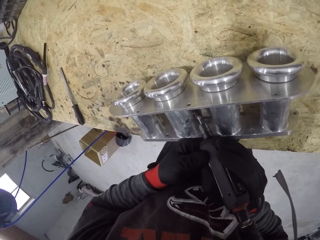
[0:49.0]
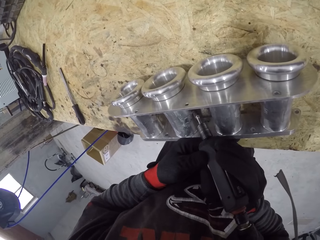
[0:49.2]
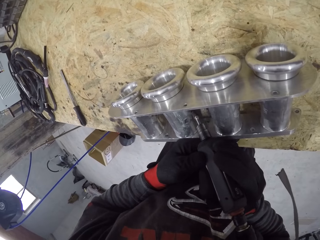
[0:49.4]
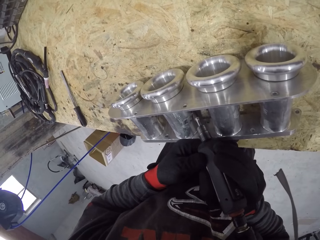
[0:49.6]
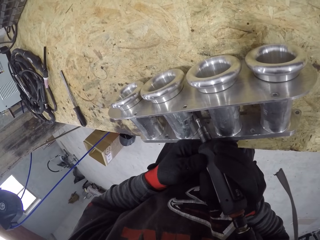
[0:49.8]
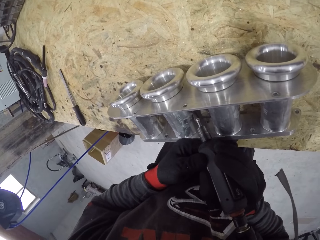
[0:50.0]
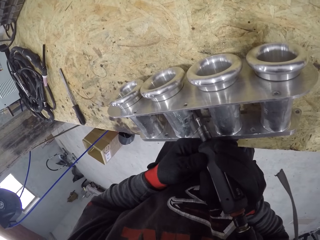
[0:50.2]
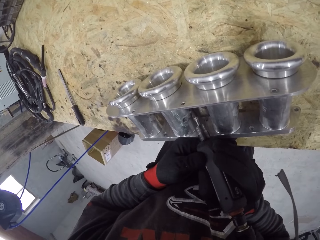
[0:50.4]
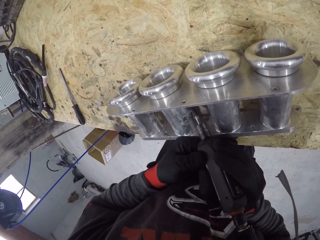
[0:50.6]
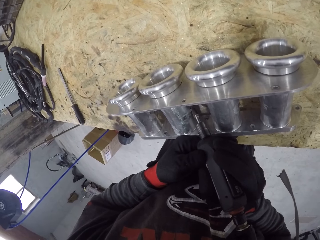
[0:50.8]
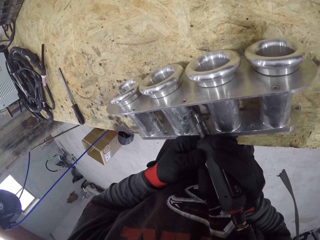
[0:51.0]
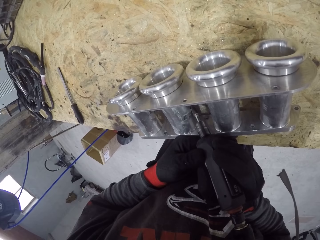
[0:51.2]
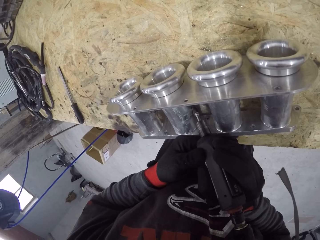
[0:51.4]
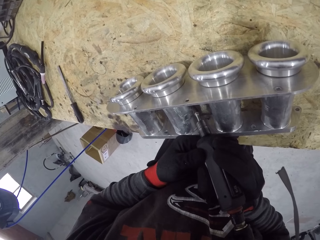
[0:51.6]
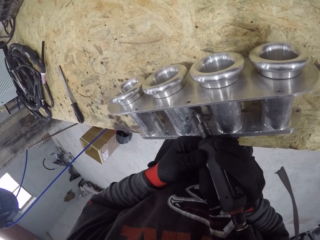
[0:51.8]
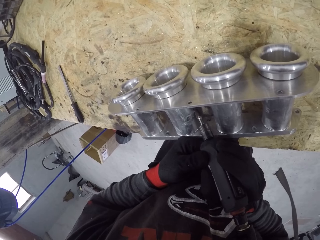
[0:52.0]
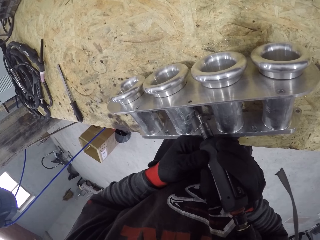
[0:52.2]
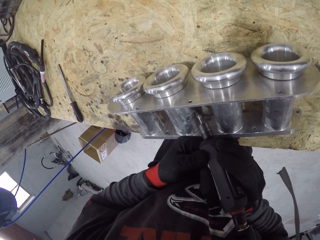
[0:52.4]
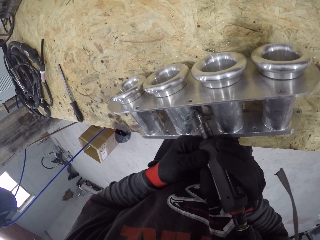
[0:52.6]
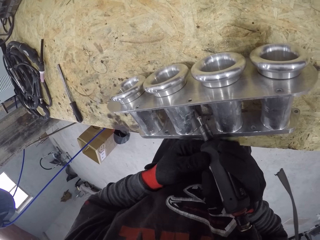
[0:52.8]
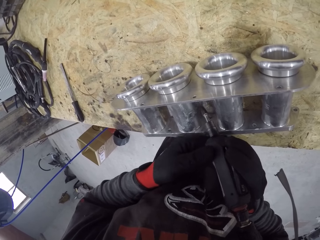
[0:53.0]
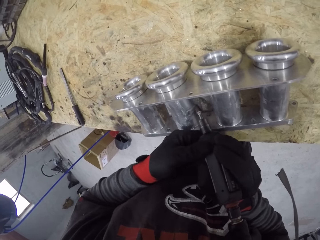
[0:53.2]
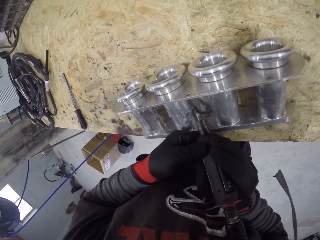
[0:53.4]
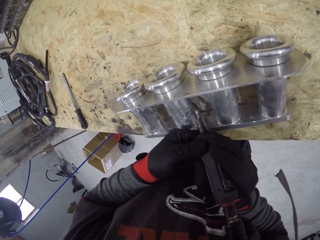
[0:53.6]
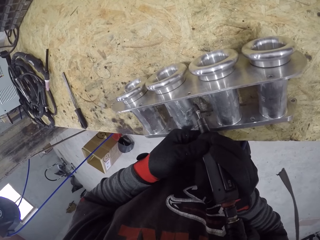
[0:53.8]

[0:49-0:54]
The camera wearer solders the engine cylinder on the table with the soldering machine with both hands.

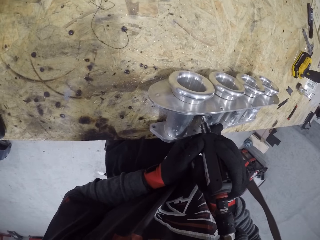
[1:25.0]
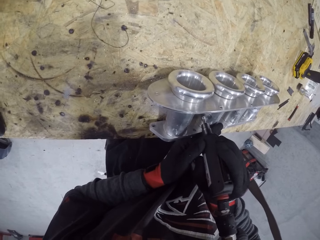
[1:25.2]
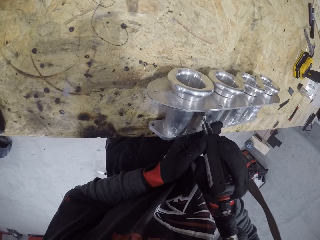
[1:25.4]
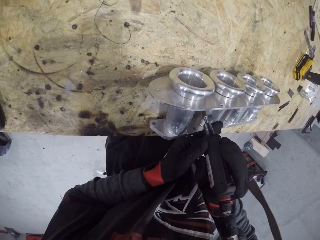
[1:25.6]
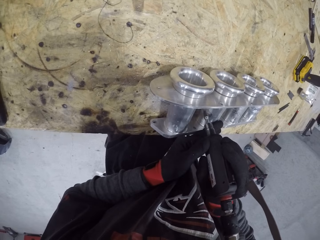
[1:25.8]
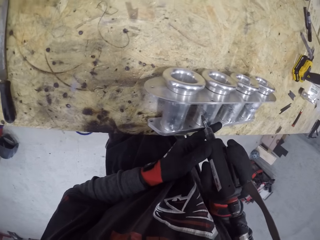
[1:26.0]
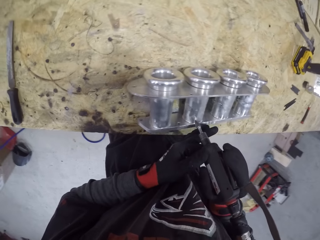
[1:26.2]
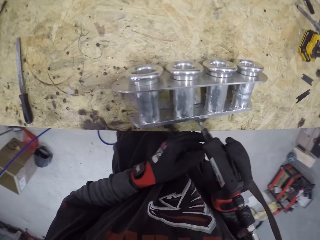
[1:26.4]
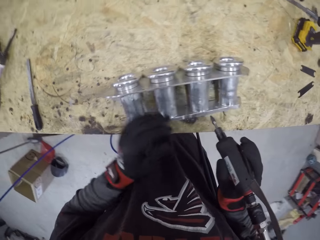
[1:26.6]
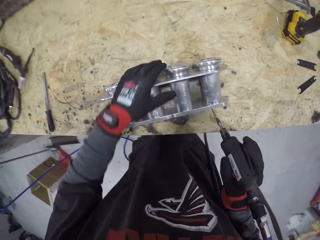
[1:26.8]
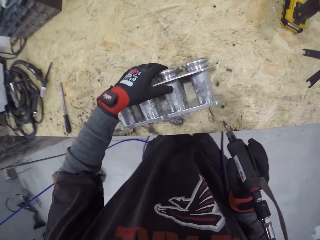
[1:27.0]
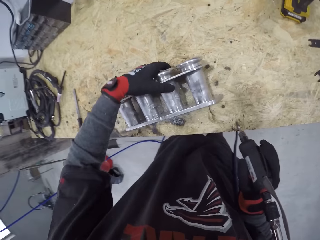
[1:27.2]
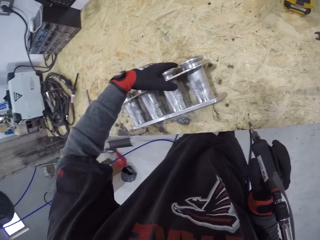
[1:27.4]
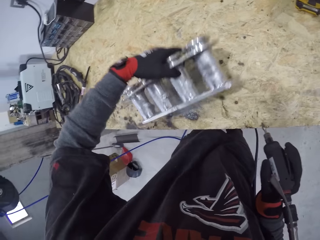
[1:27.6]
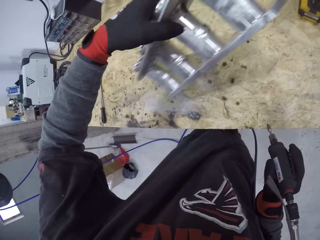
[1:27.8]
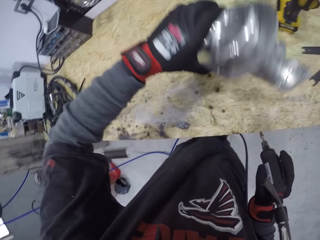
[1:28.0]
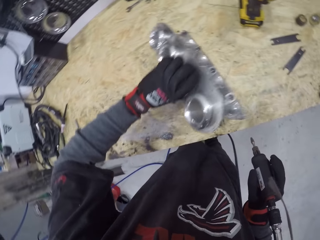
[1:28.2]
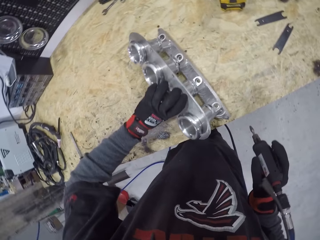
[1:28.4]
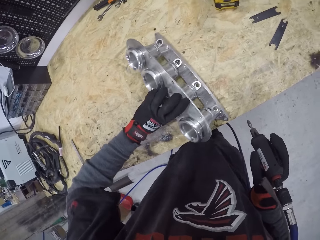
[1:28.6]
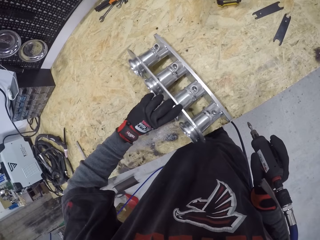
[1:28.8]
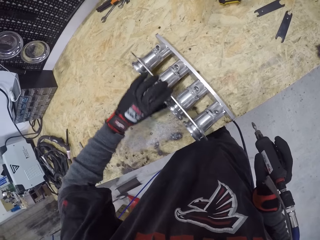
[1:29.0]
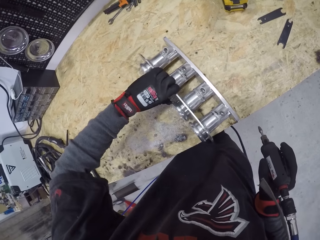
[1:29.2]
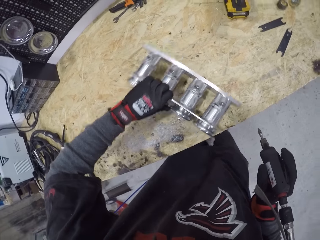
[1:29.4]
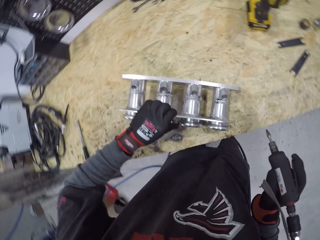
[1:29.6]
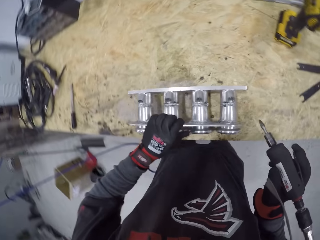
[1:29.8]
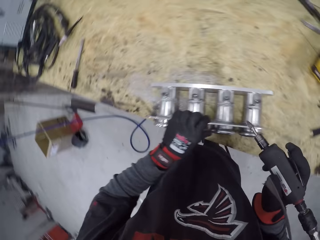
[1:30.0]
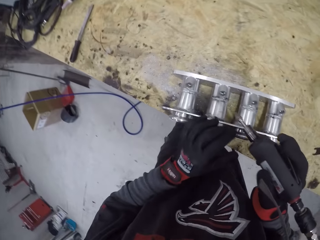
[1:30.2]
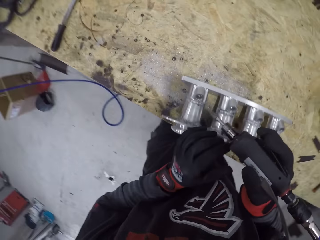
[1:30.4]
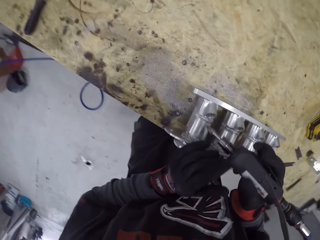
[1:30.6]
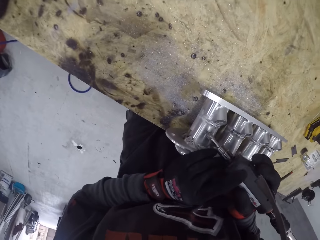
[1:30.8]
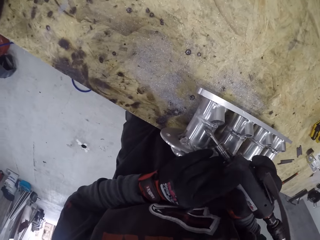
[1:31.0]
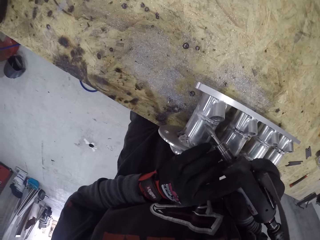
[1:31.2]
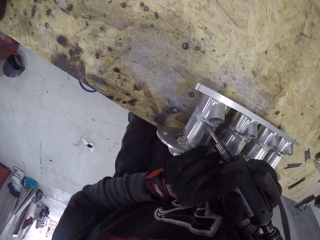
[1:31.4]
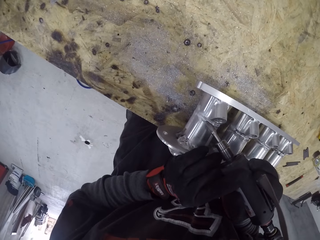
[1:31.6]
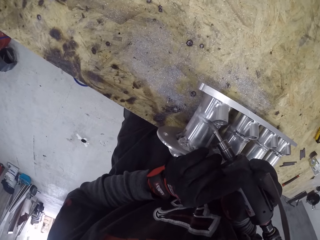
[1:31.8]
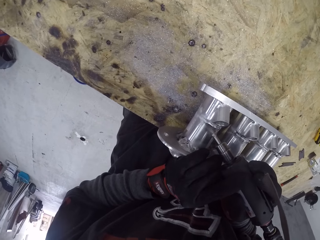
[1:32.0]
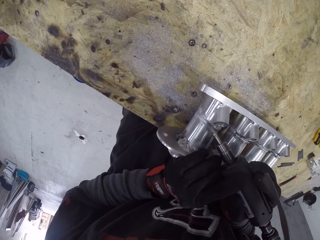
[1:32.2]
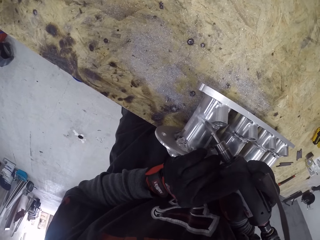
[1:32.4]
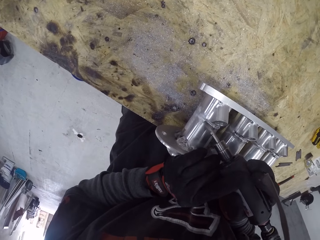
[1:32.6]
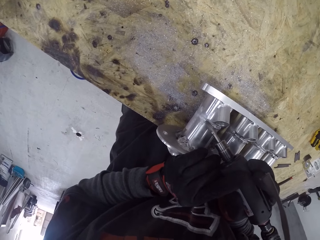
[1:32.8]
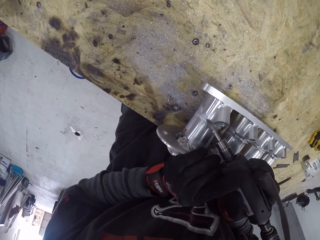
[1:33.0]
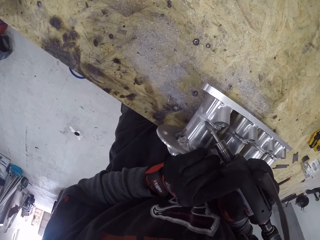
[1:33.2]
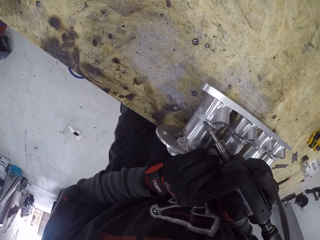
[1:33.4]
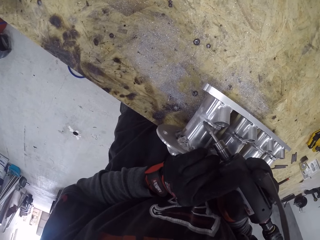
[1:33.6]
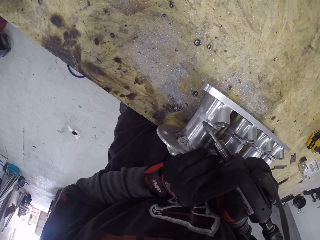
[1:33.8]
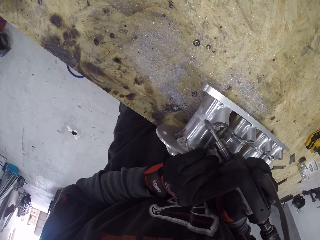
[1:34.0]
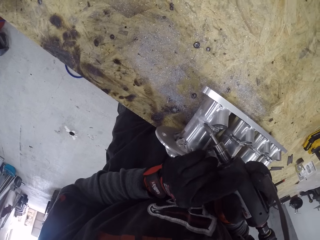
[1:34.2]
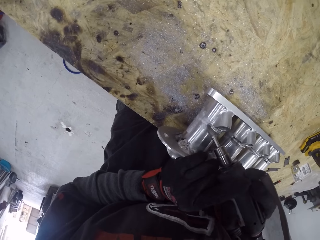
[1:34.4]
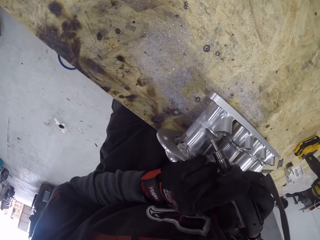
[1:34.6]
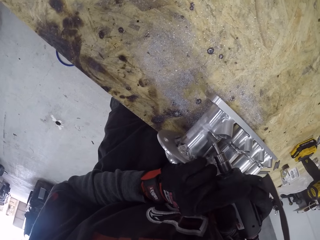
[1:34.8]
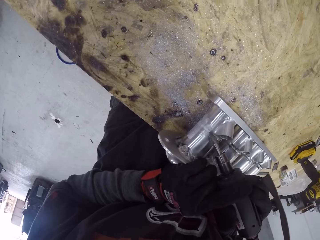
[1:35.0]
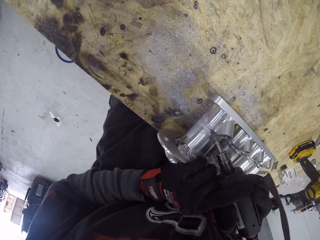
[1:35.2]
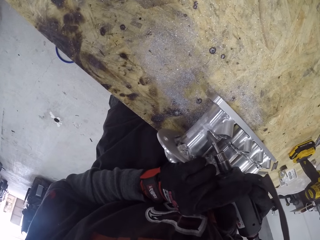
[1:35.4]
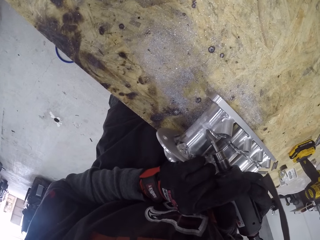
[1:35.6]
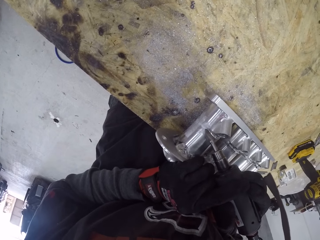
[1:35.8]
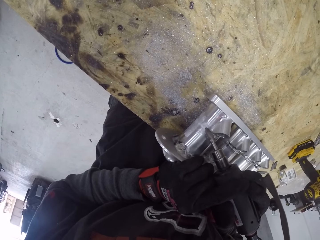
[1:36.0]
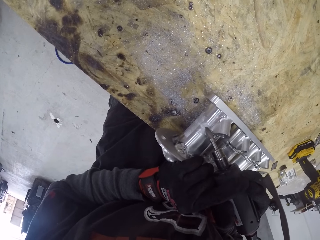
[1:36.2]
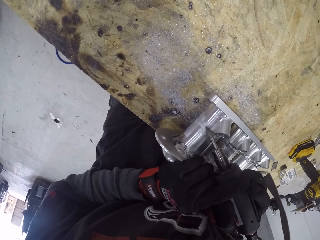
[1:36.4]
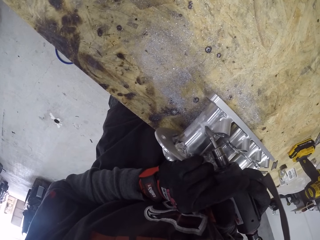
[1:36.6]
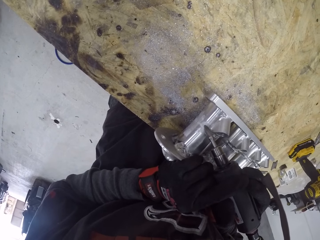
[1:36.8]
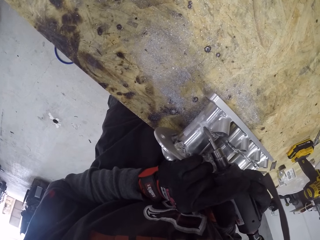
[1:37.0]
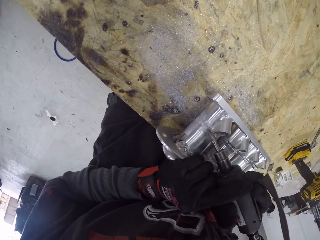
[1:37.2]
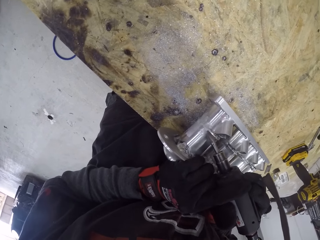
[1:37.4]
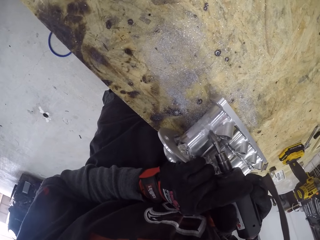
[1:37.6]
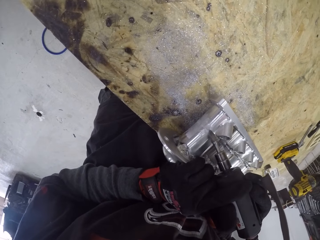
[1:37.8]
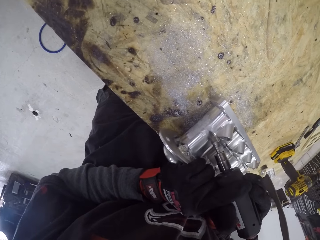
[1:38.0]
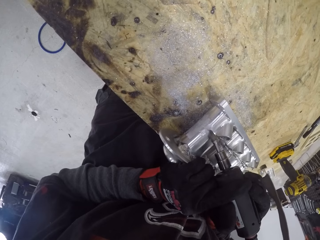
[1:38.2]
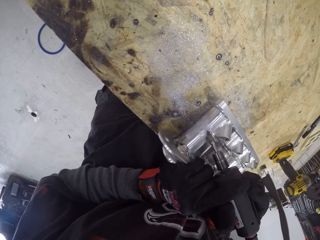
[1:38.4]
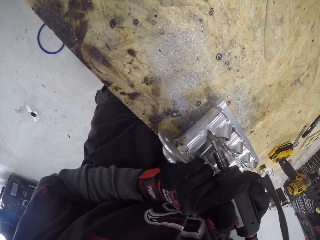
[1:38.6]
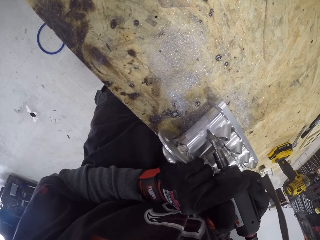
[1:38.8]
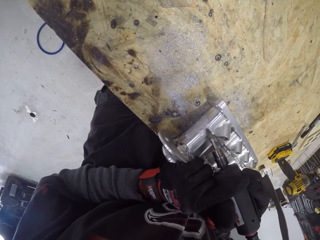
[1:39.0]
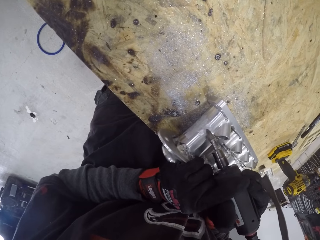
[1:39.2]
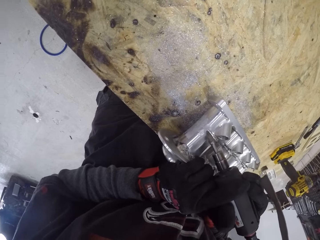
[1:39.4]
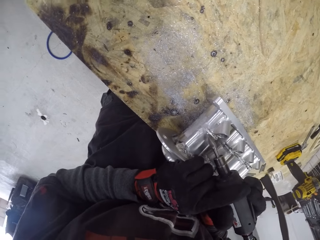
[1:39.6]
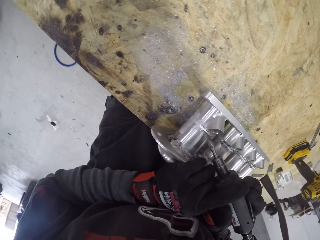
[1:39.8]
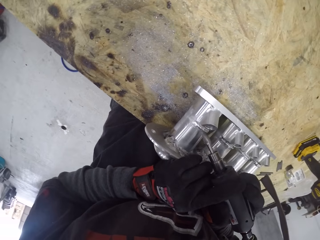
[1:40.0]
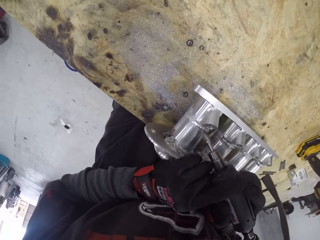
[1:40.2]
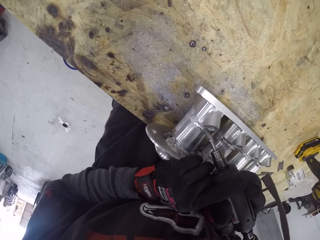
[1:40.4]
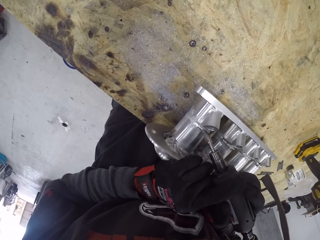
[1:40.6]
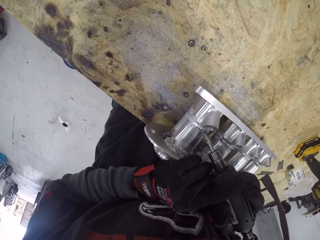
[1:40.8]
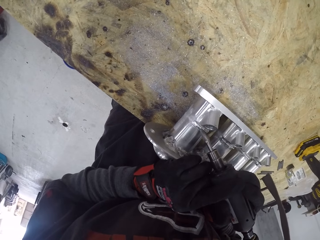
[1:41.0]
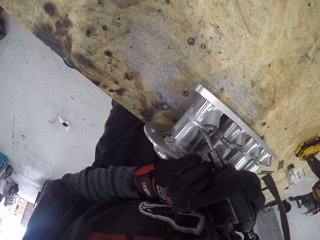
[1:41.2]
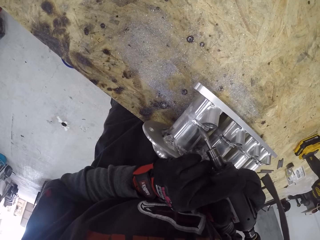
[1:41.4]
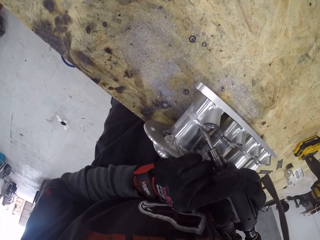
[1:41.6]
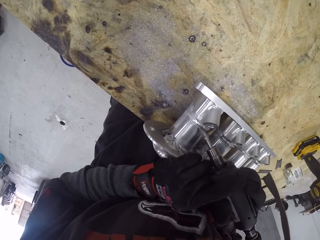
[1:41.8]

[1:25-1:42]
The camera wearer picks the engine cylinder from the table with his left hand. He places the engine cylinder on the table with his left hand. He turns the machine. He solders the engine cylinder on the table with the soldering machine in his right hand.
